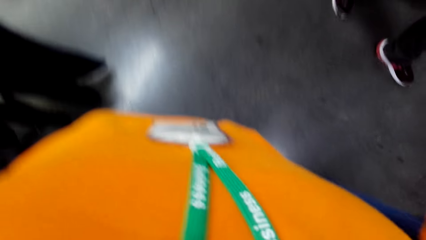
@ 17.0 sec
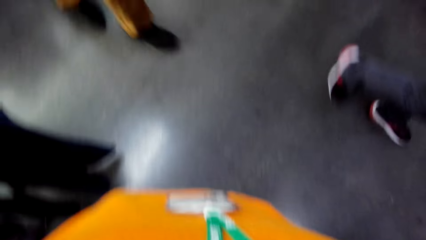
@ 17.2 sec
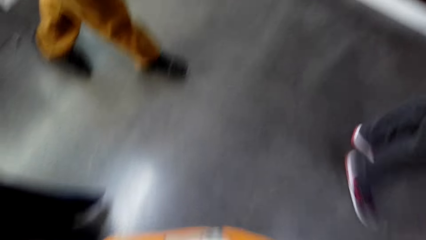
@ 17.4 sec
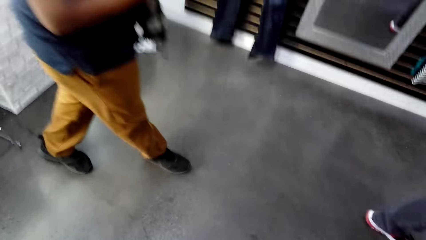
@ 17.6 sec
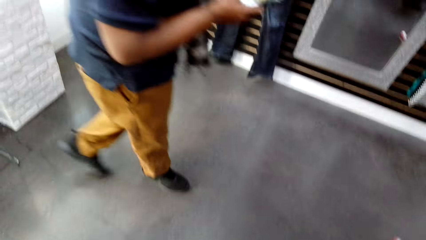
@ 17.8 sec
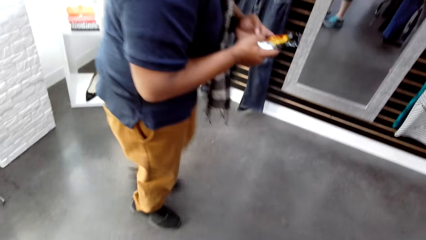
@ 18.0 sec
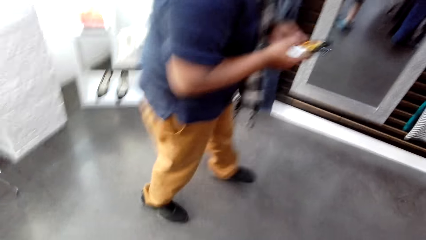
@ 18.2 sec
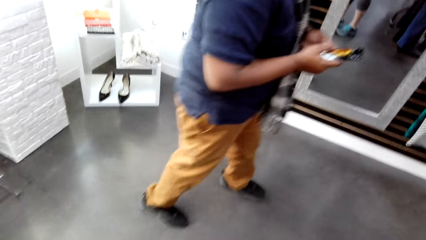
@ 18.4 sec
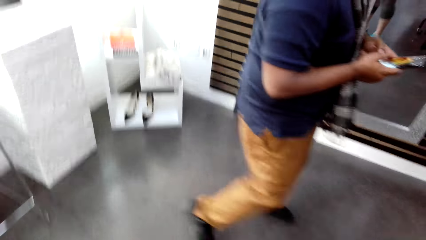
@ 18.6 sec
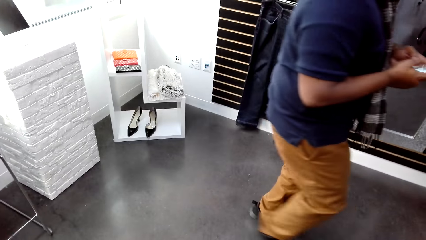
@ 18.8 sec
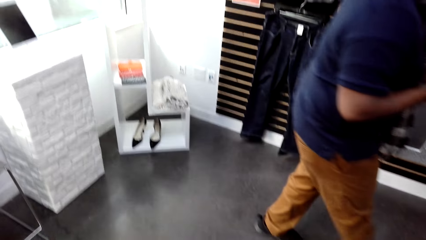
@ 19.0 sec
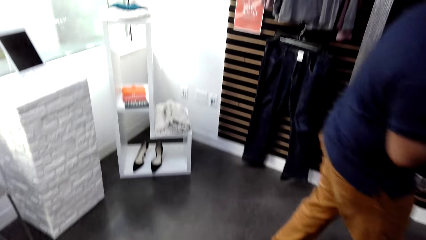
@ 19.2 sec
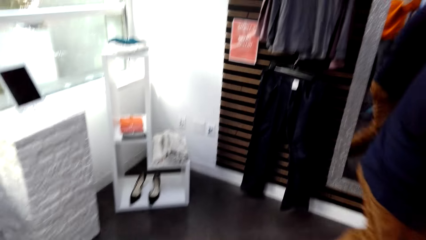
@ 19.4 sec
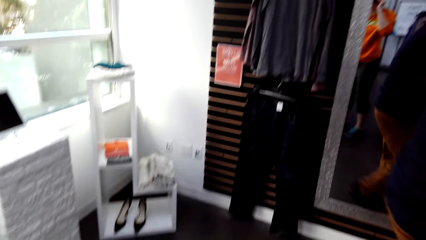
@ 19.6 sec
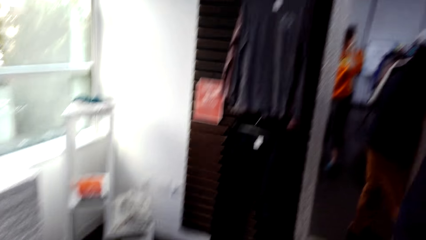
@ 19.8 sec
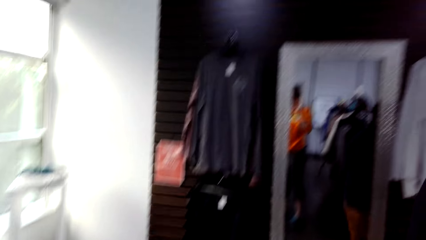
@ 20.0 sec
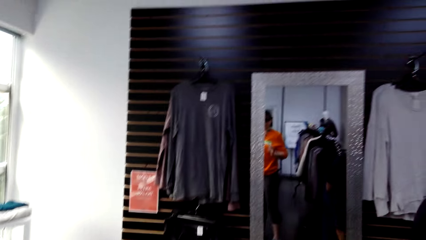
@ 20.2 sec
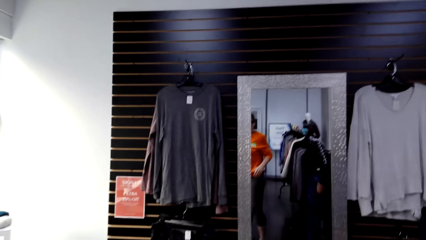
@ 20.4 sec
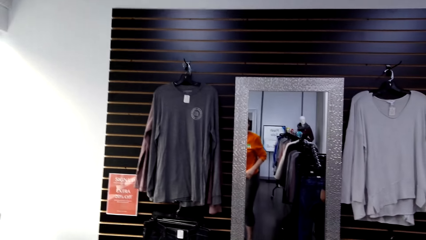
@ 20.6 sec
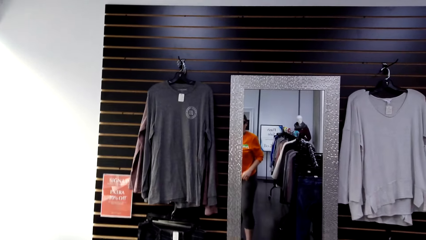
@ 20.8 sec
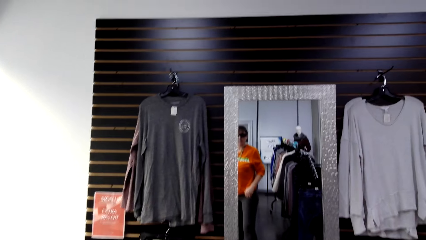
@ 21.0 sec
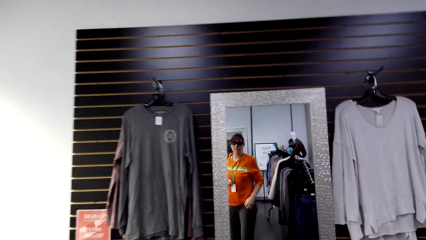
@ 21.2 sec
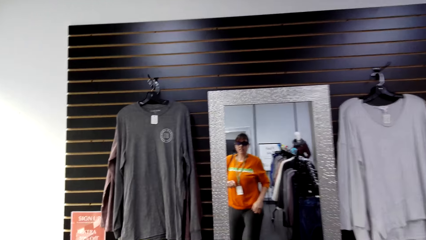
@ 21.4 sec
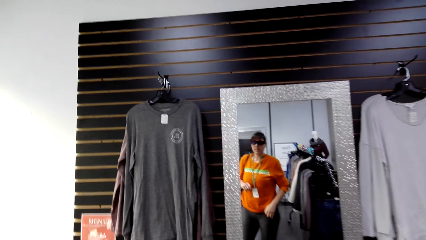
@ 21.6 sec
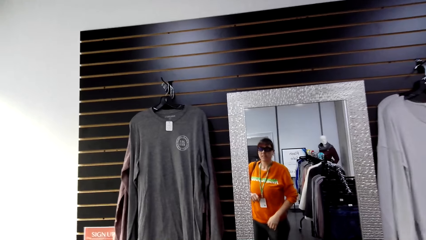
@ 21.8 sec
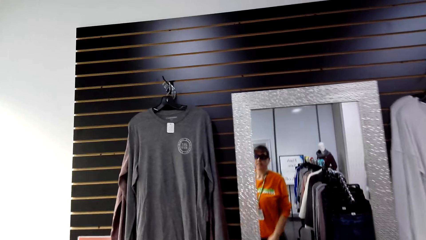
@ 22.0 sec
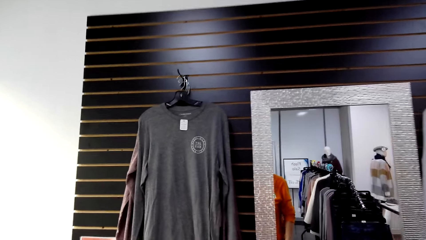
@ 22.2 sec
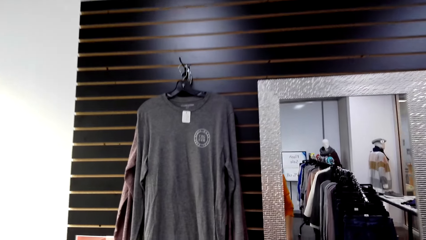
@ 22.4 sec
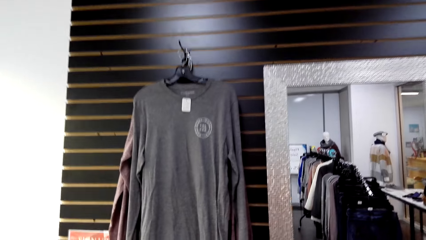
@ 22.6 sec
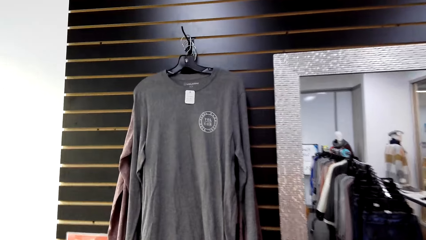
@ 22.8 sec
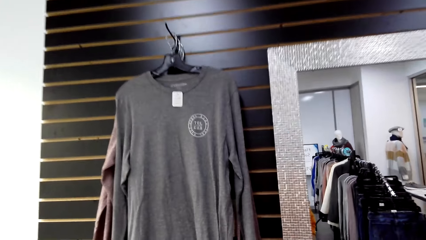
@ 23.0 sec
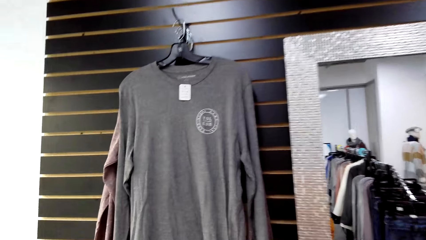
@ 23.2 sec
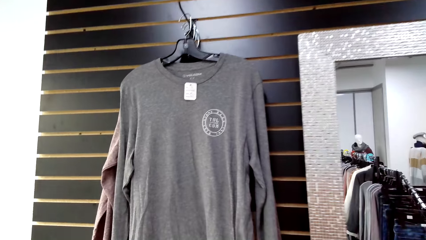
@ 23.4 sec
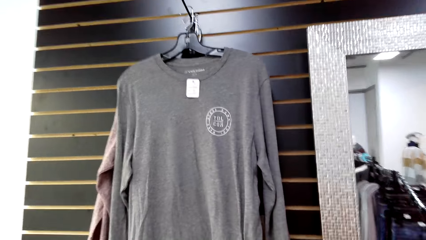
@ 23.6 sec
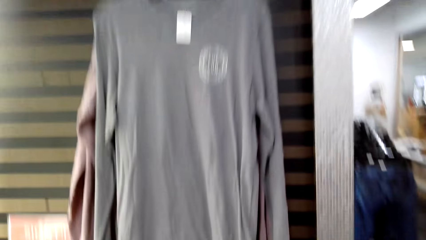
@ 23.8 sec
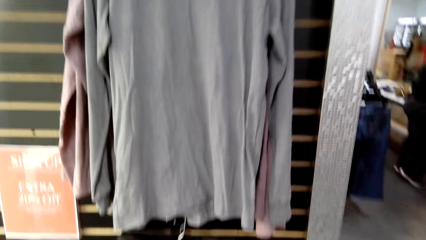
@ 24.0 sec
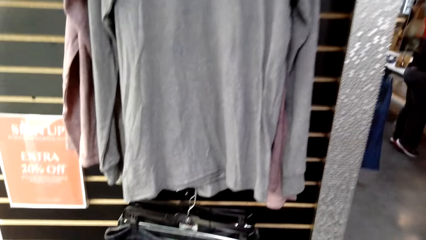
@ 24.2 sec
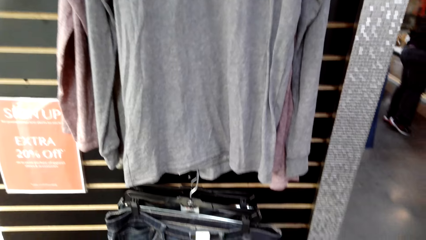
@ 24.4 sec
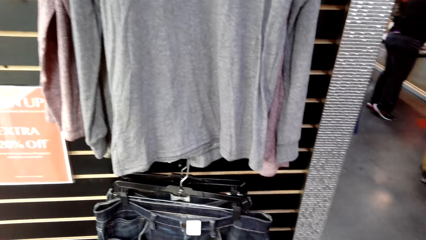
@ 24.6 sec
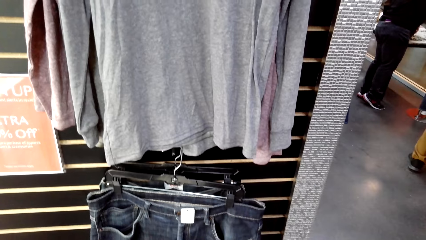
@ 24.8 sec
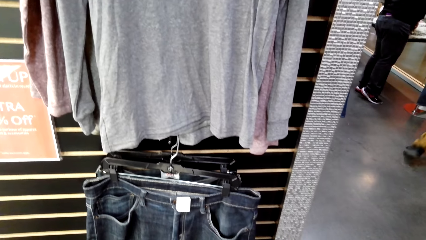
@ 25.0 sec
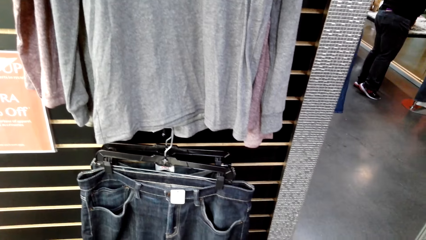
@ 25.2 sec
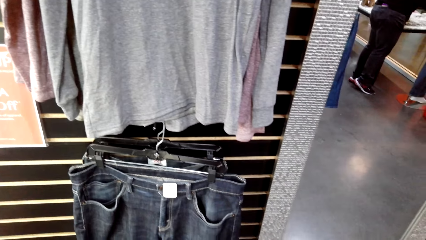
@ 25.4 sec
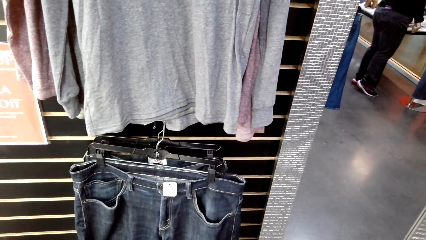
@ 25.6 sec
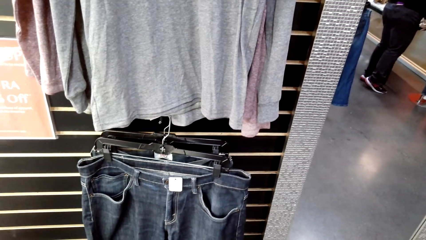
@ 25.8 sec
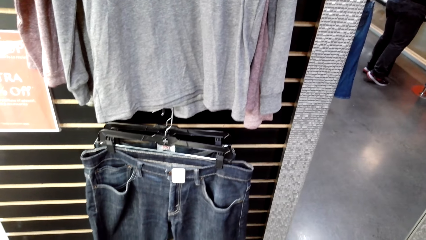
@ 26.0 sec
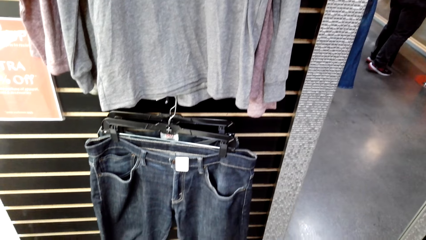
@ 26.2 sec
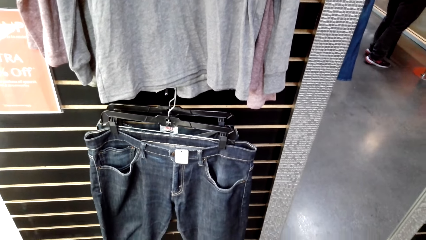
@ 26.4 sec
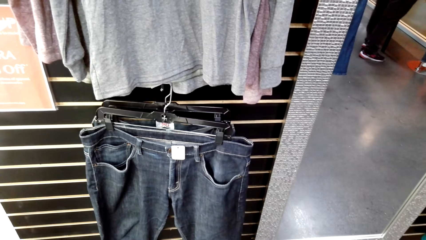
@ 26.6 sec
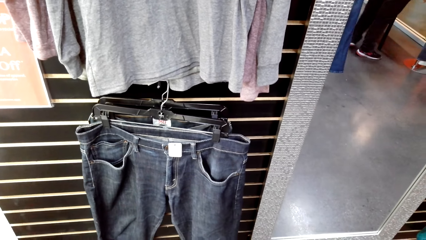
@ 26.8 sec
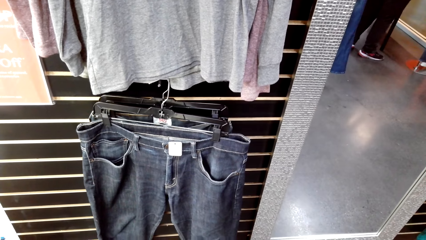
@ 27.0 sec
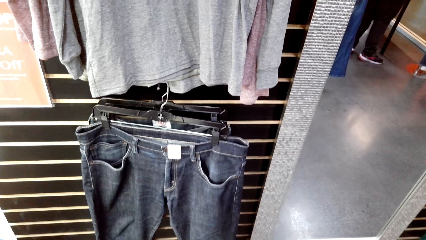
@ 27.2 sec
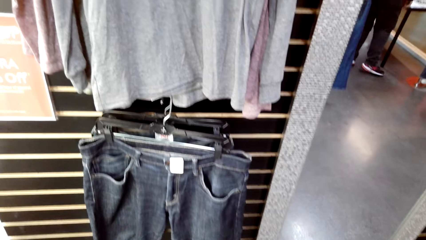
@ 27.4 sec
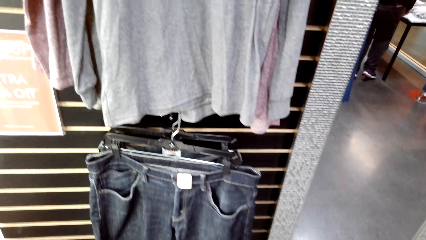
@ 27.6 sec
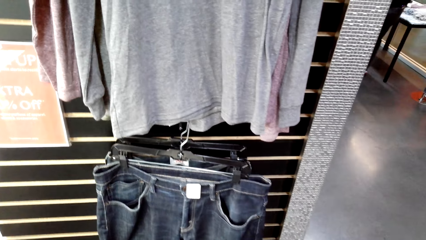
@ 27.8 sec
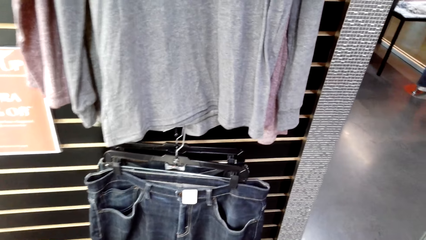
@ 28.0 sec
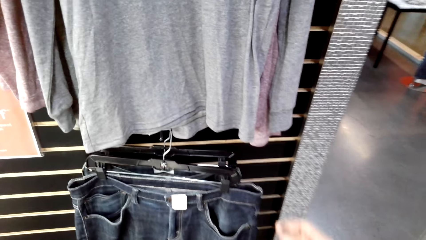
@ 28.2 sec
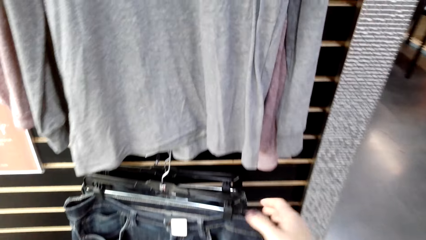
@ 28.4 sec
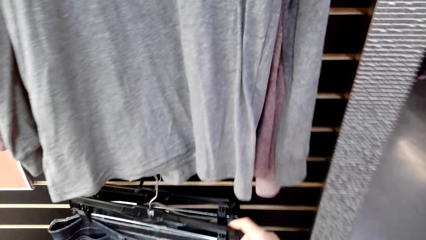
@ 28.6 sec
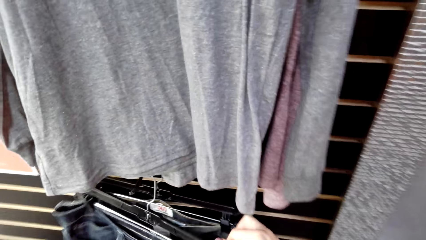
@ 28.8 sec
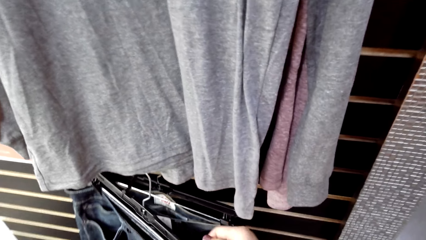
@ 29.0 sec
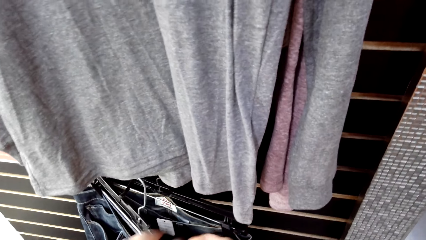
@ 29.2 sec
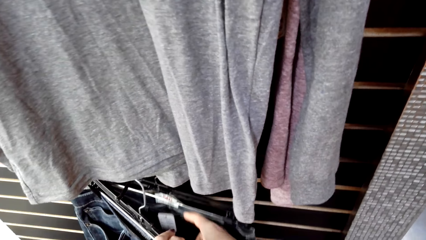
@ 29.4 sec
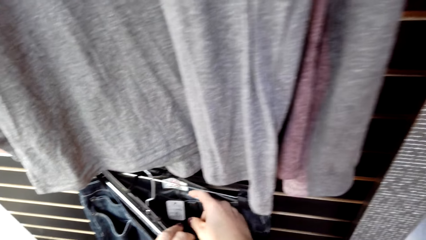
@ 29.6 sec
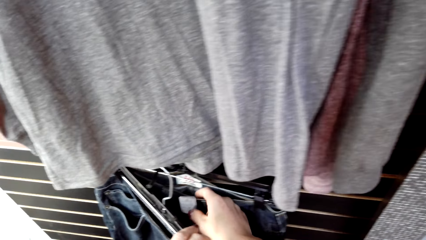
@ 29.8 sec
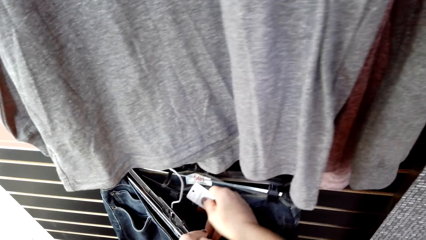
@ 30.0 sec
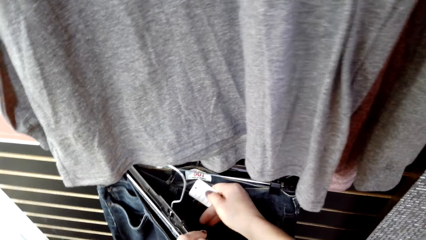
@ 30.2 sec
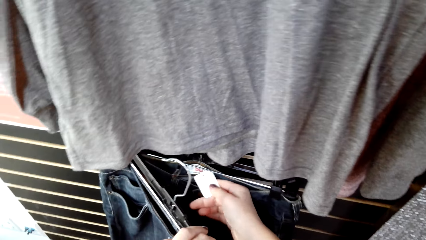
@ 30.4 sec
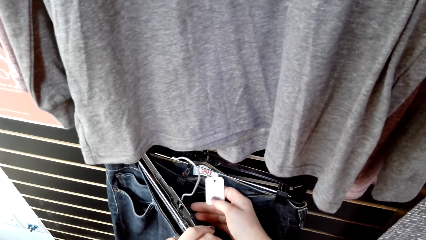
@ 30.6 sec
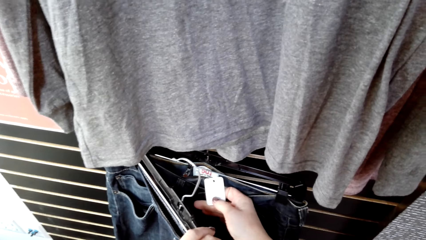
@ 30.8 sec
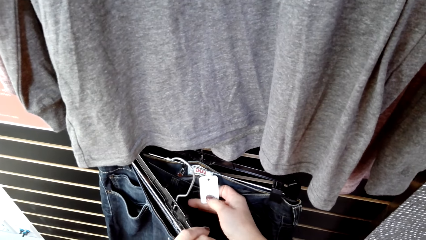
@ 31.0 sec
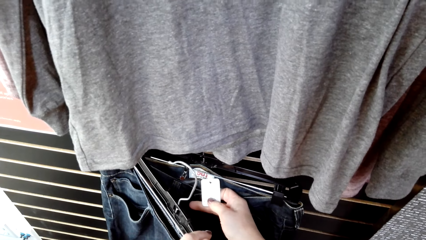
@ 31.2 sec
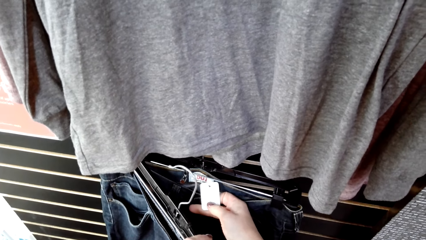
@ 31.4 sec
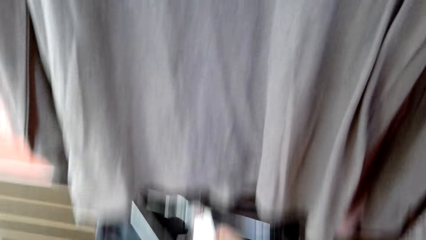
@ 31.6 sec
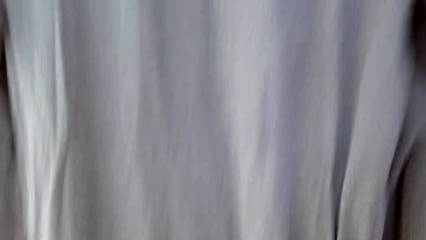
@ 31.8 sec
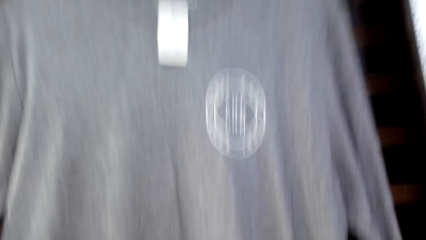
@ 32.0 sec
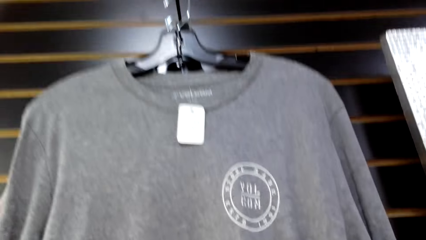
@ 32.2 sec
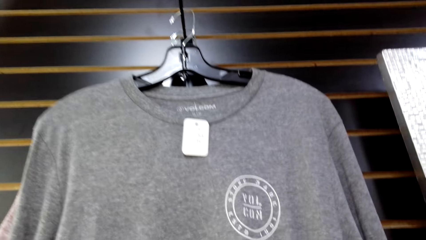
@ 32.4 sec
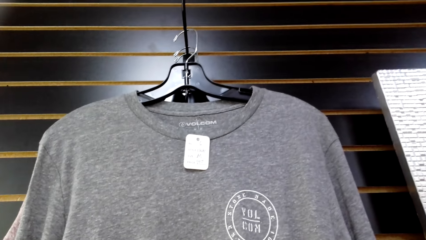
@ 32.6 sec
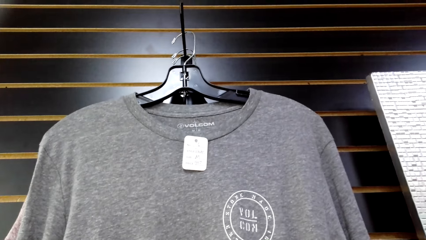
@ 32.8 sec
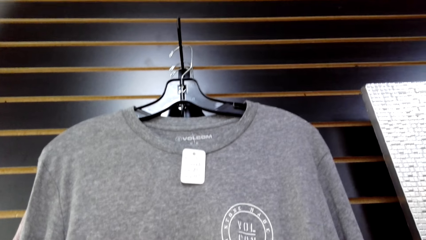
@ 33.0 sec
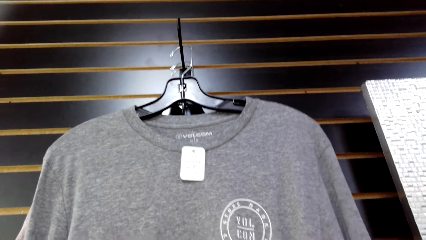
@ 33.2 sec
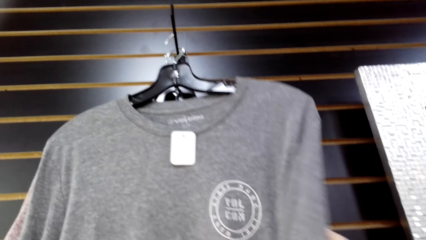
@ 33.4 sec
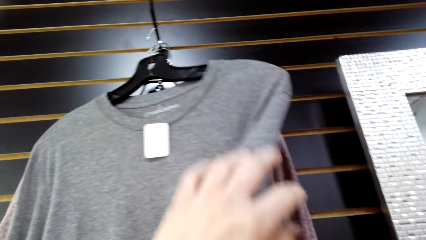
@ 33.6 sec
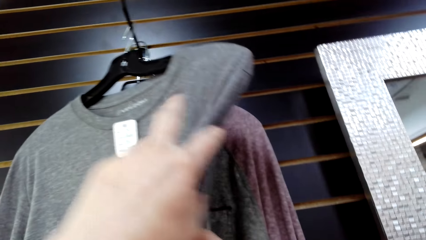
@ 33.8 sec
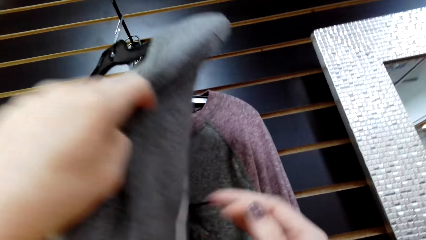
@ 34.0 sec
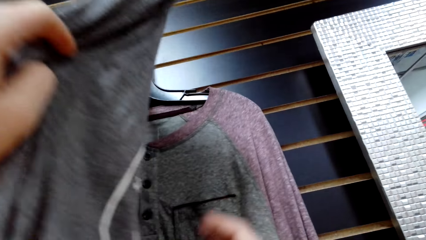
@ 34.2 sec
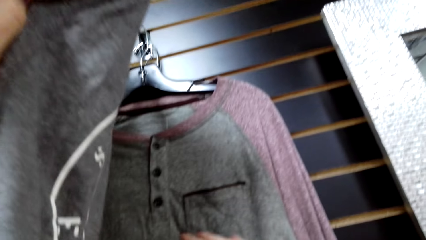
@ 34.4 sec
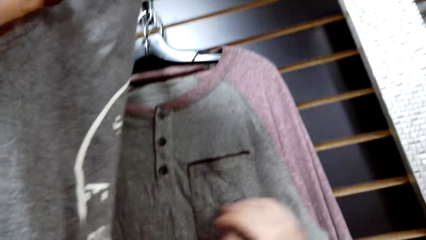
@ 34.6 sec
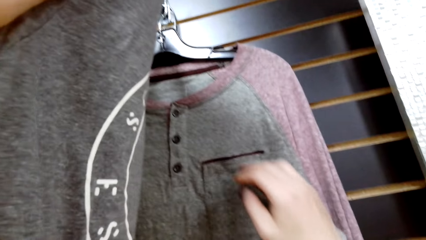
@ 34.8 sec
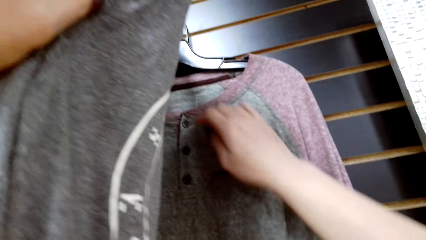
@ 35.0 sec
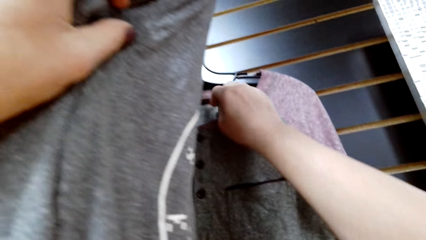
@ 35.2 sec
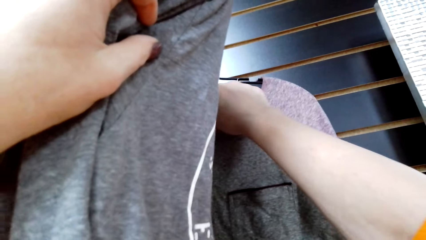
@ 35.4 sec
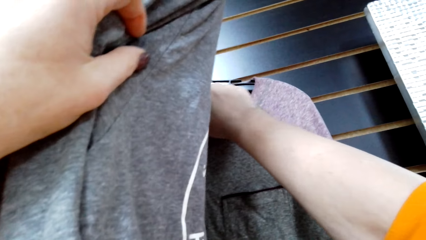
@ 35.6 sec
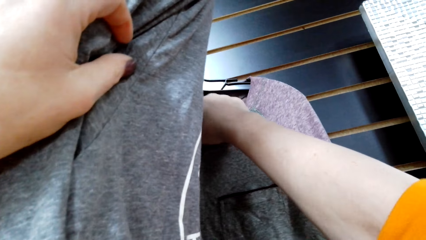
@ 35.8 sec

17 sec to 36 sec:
A man operates a phone. The man walks around the room. The camera wearer walks around the room. They select the trousers on the hangers. They look at a tag. They select the tops on the hanger. They move the clothes.
